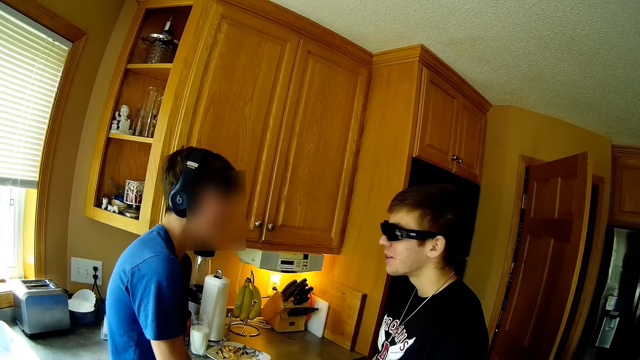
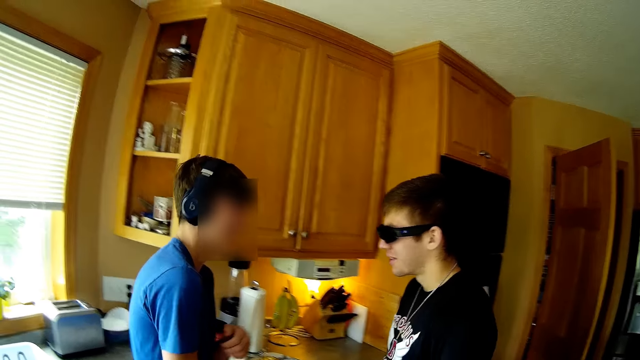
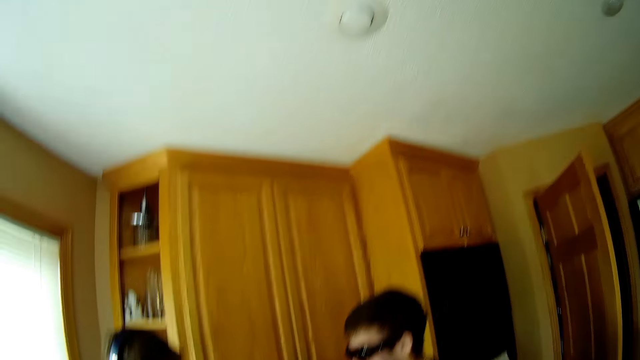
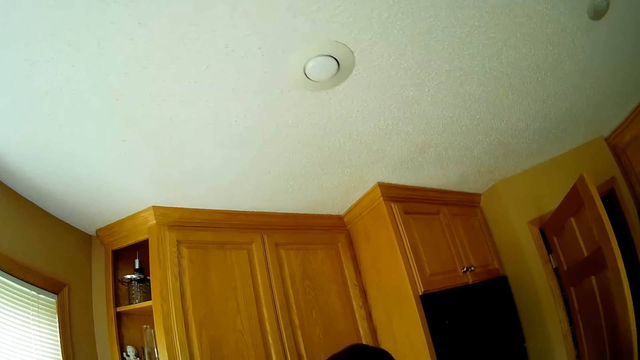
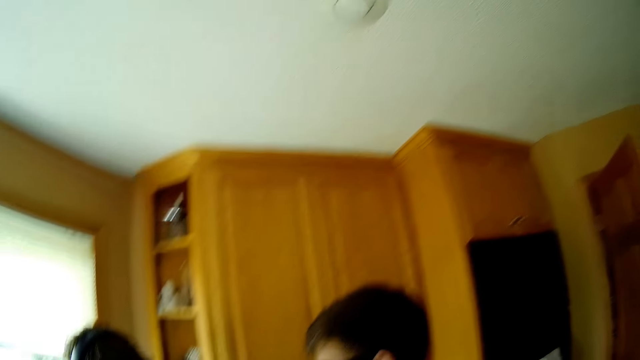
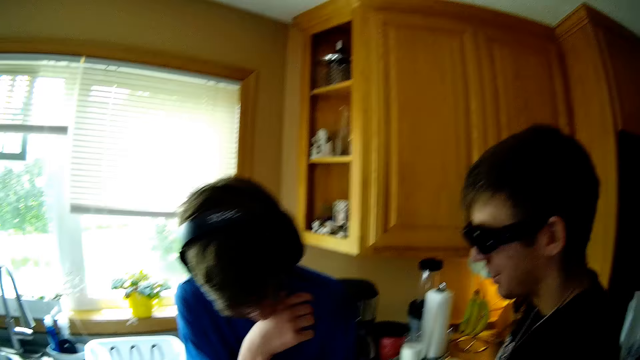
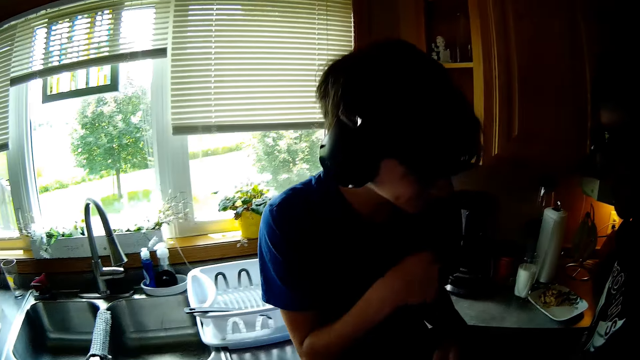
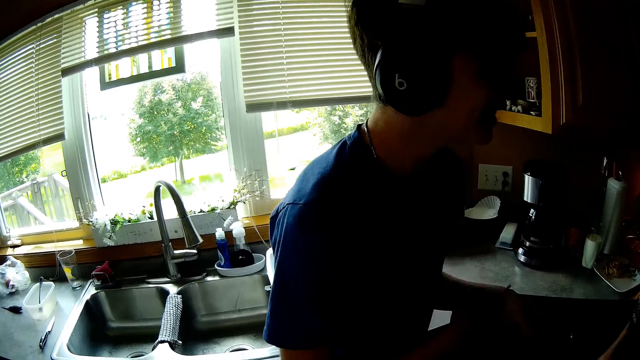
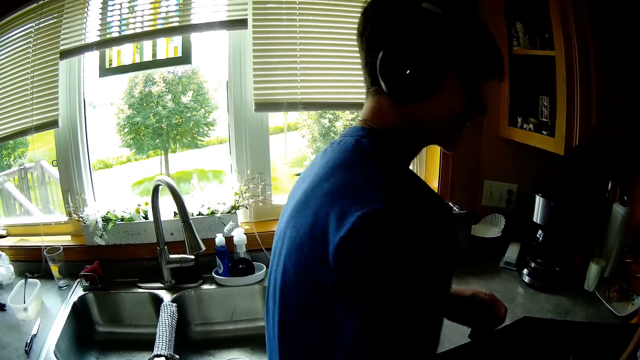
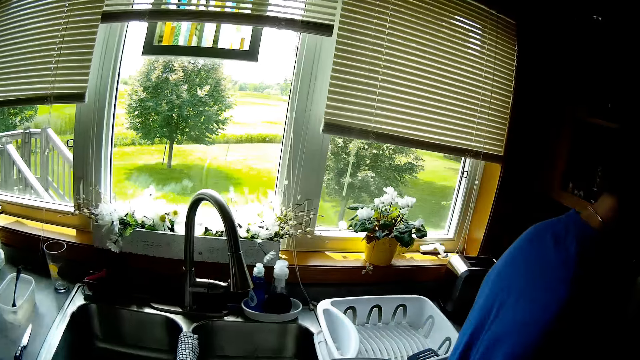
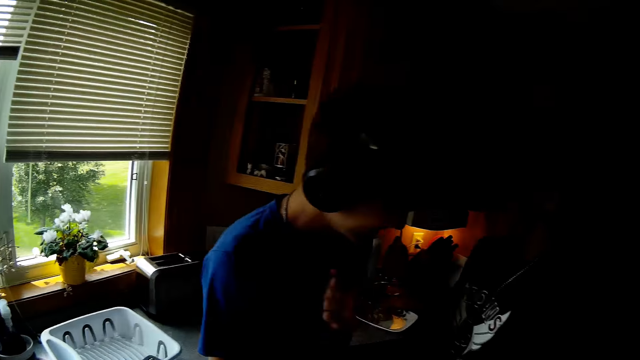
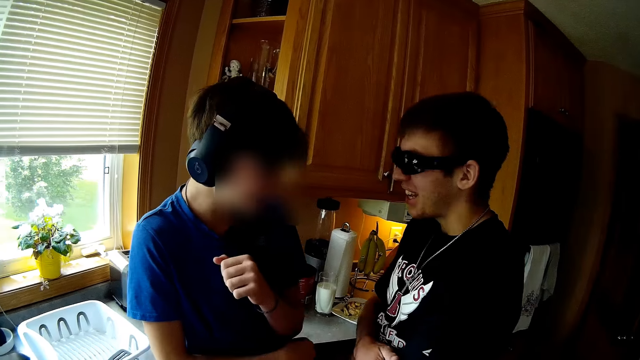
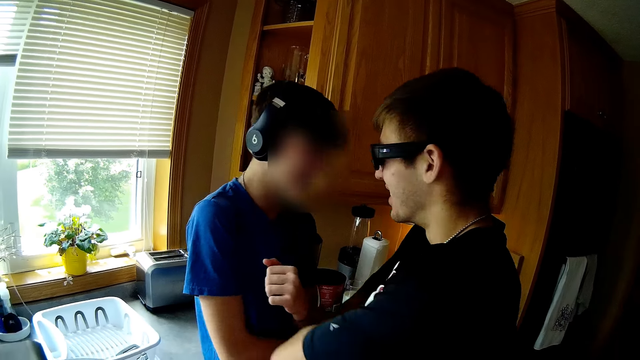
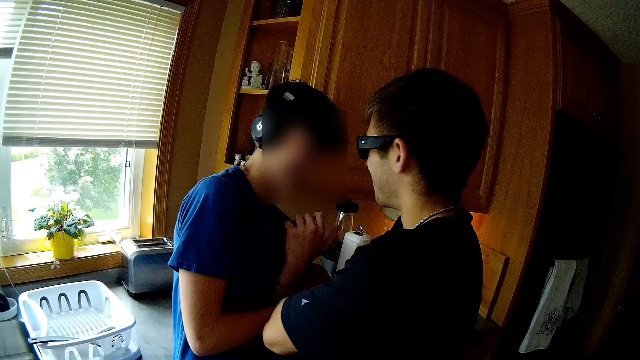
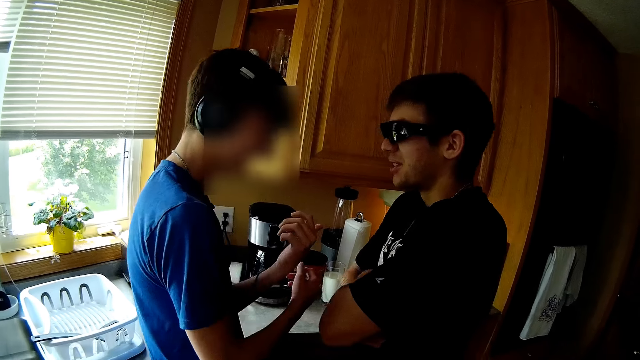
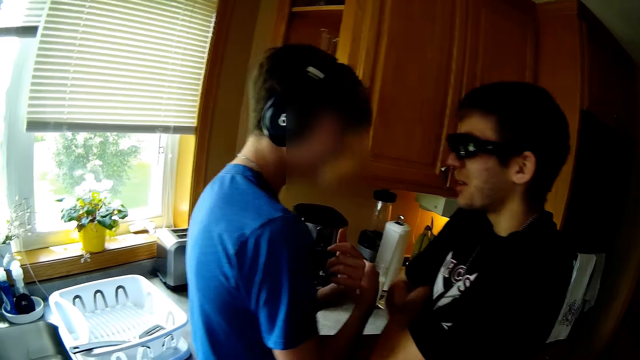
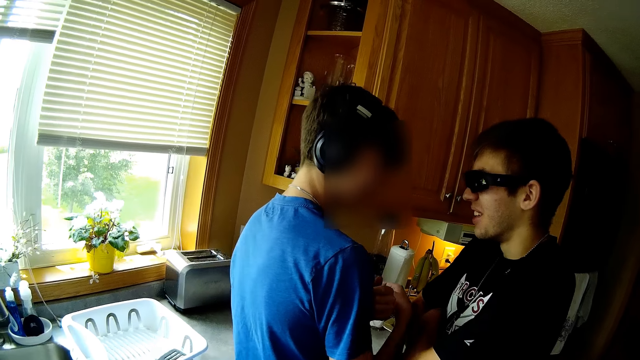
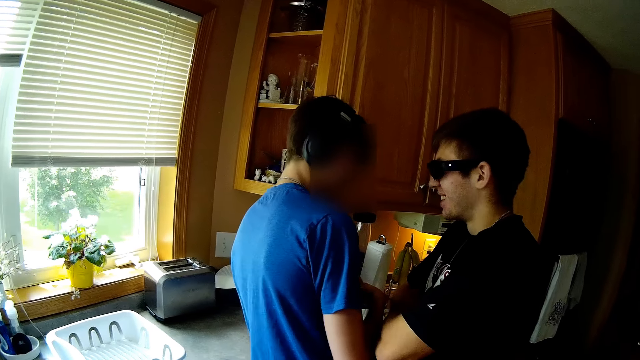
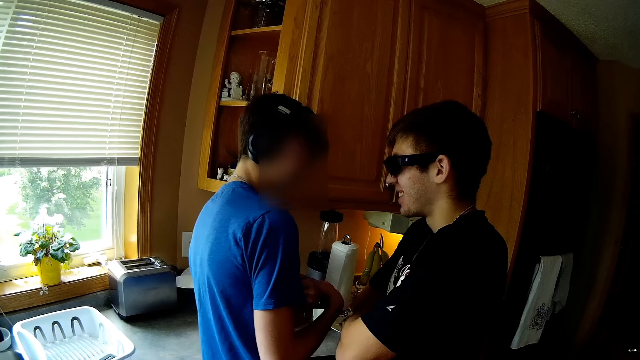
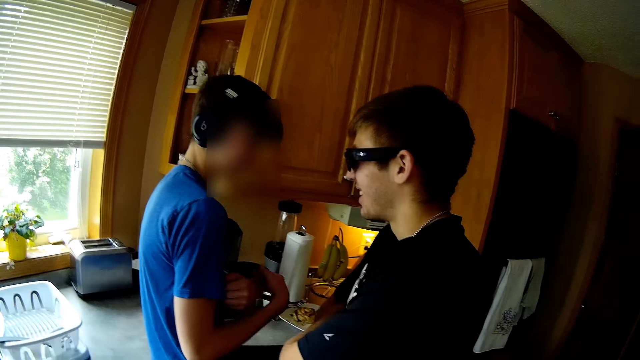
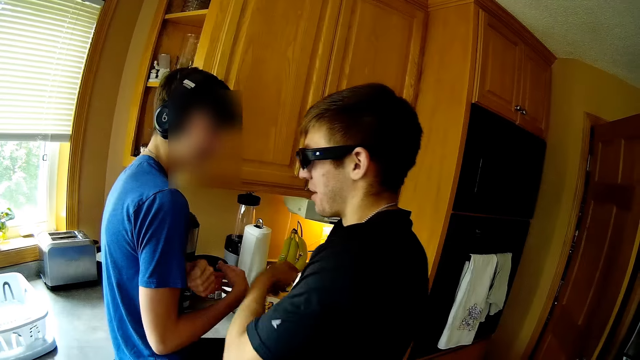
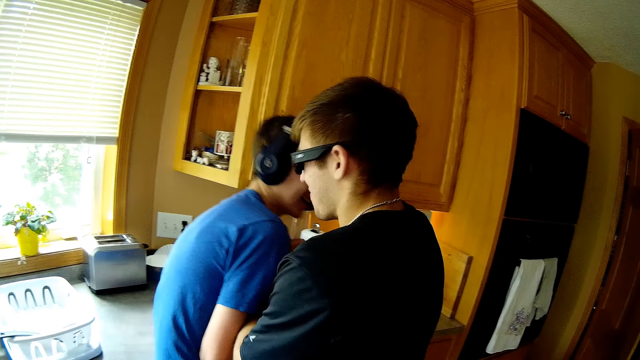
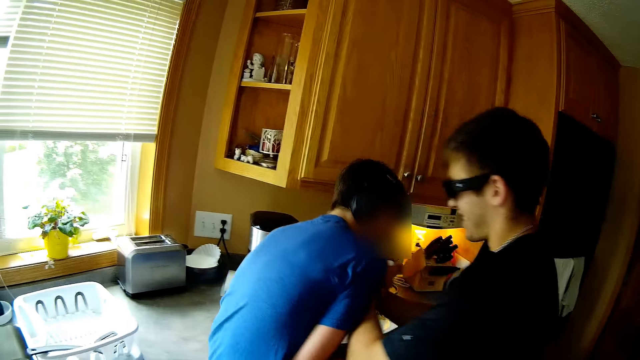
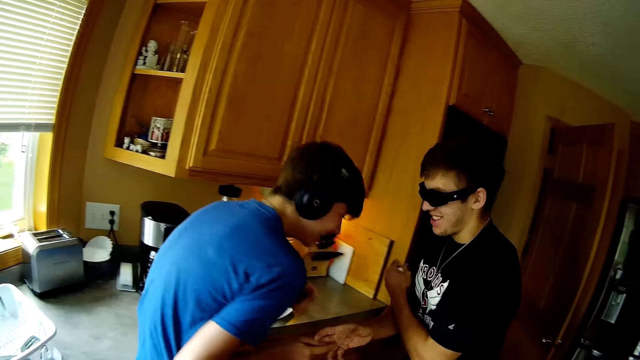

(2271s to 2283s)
The camera wearer dialogues with a person and another person. They look around the house.

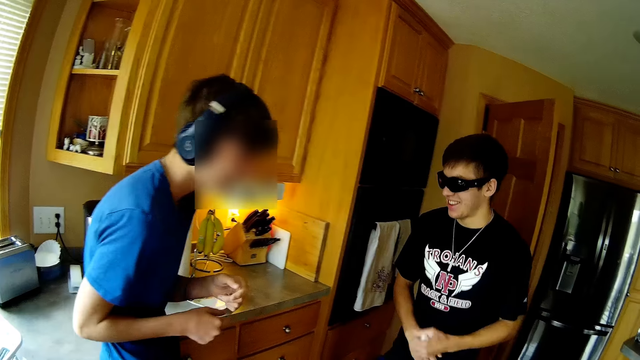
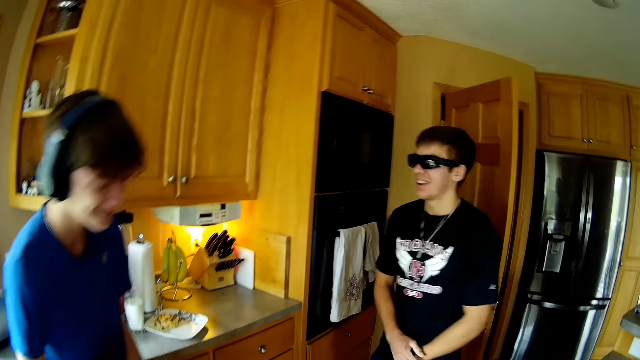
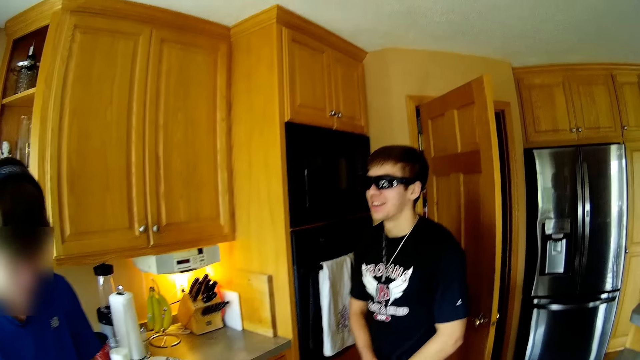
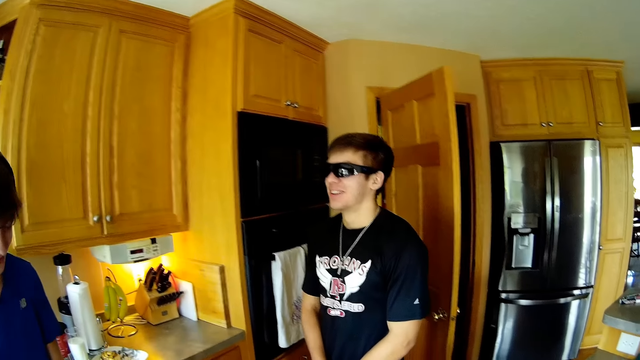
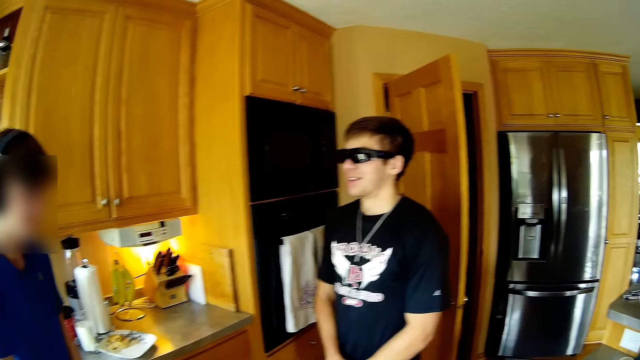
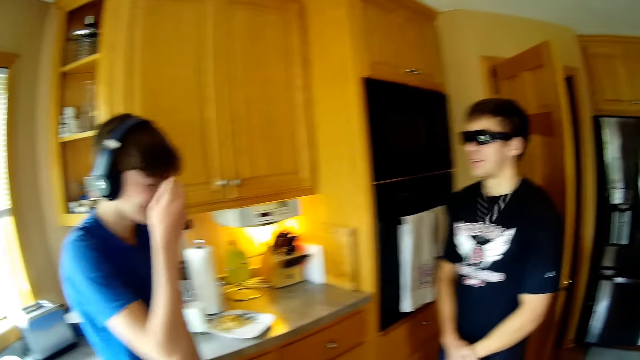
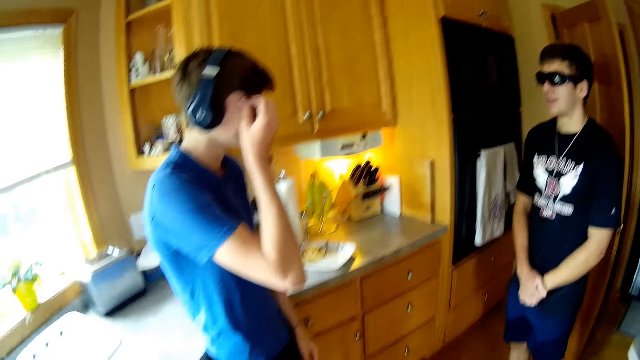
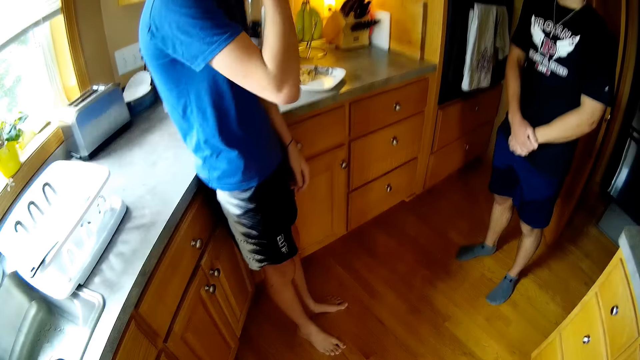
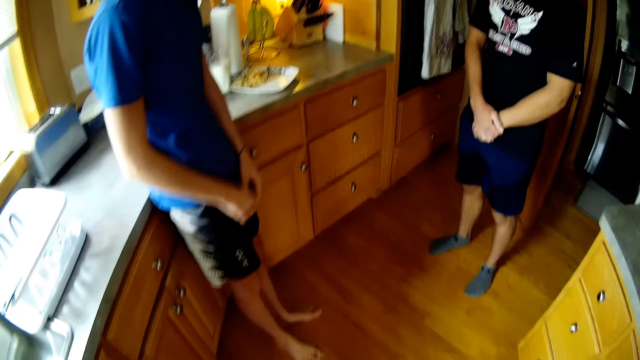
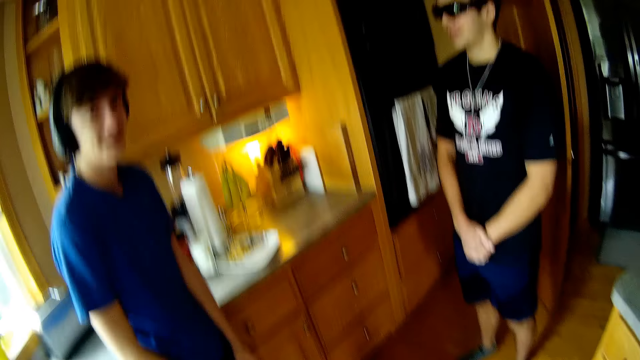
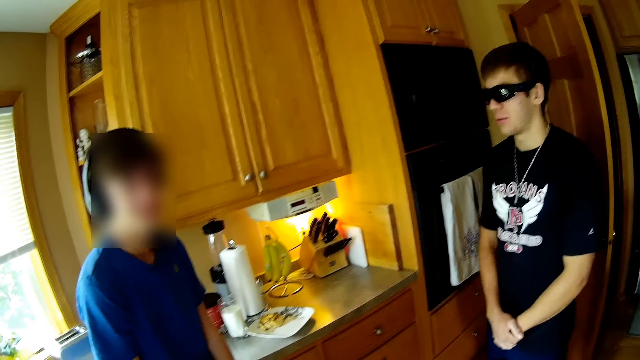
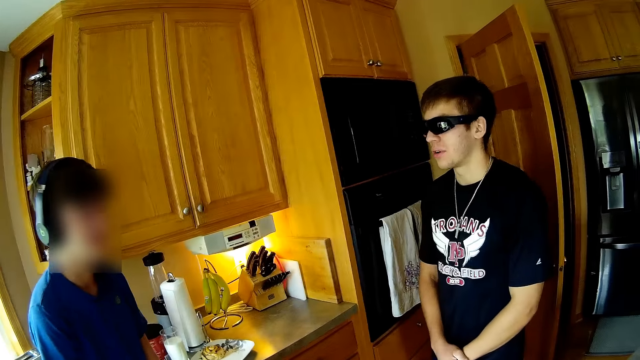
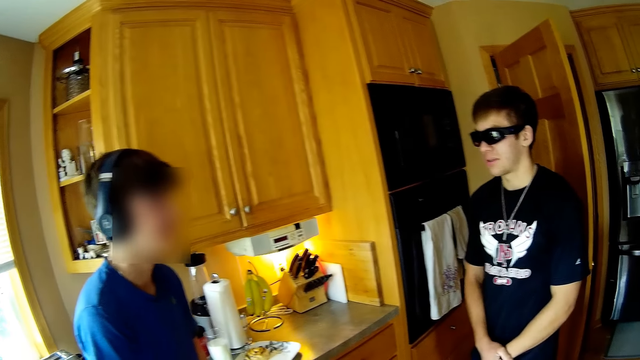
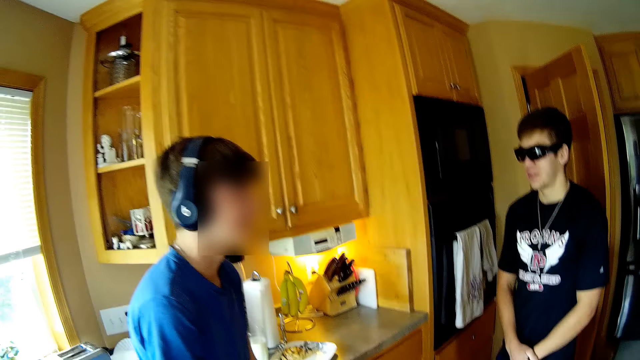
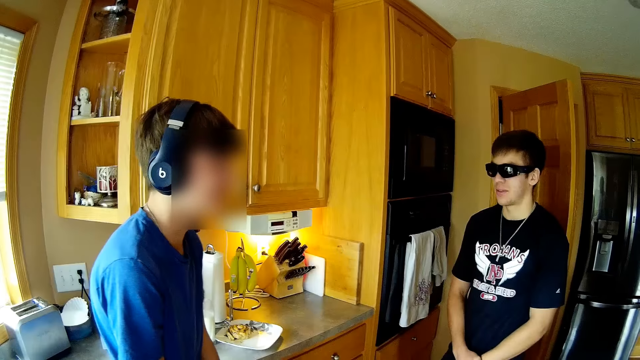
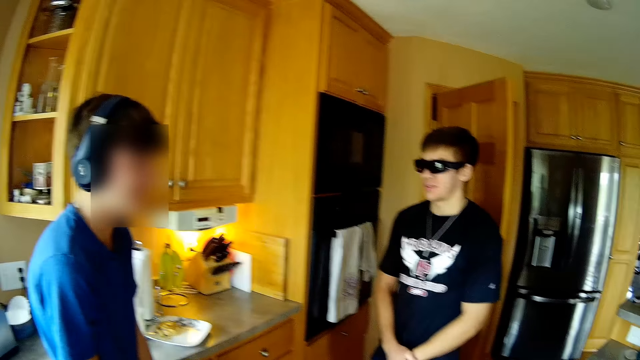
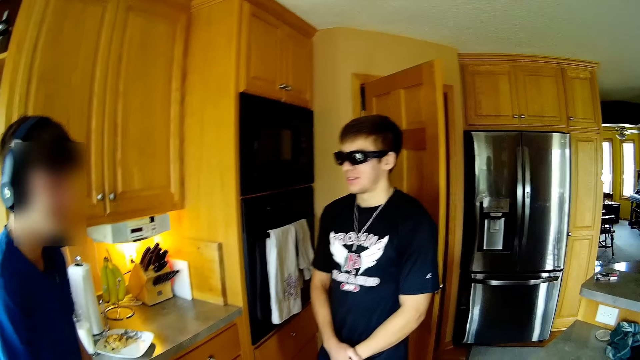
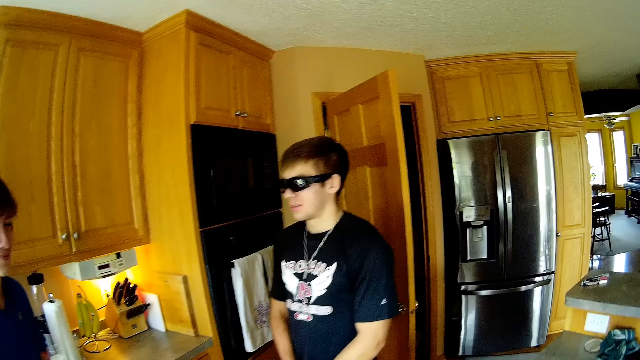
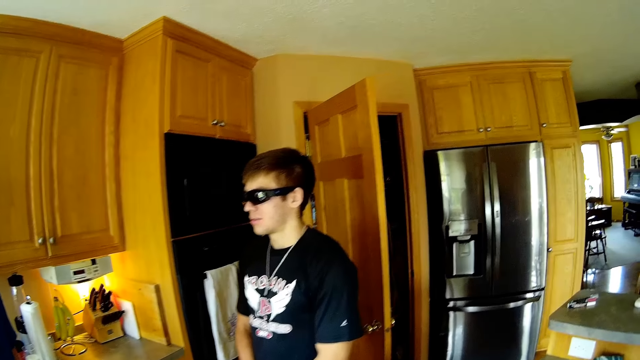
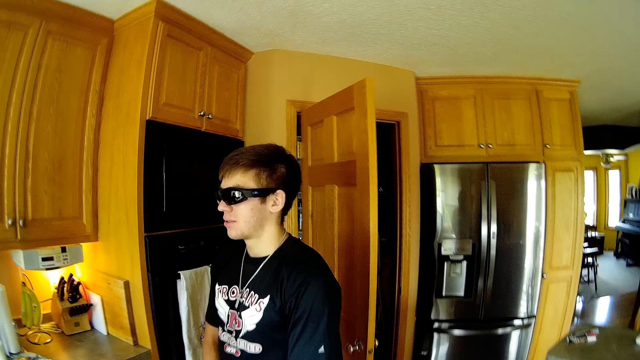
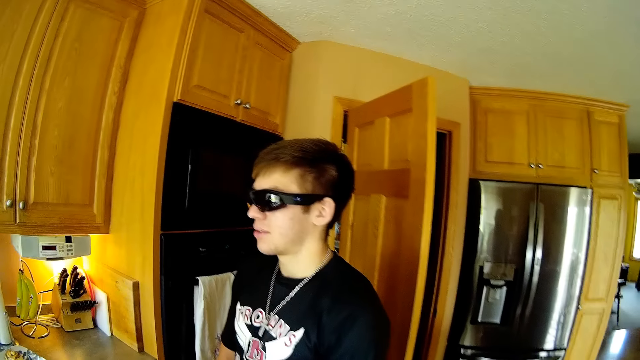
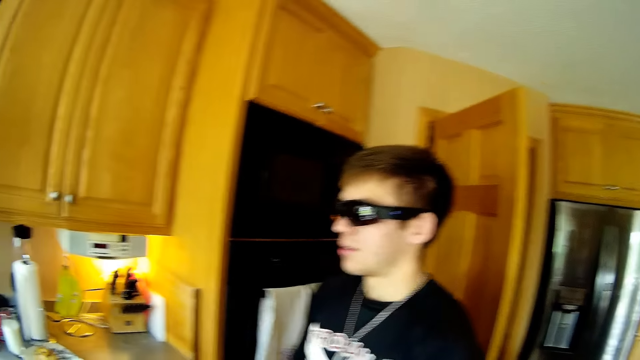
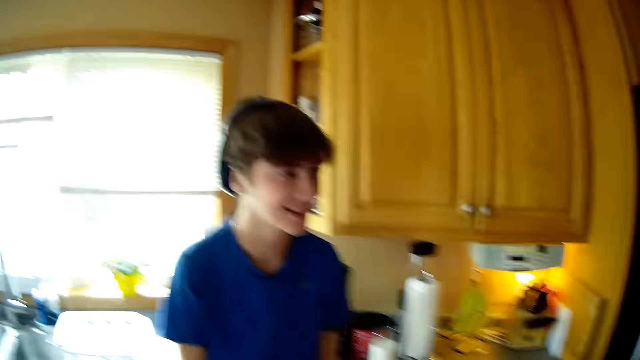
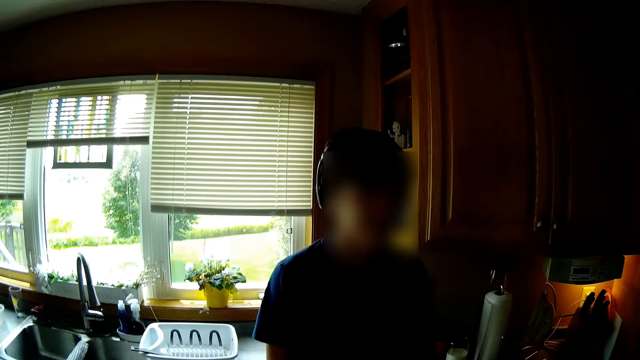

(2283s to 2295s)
The camera wearer dialogues with the person and the other person.
